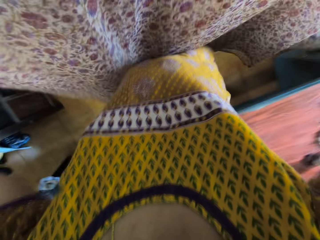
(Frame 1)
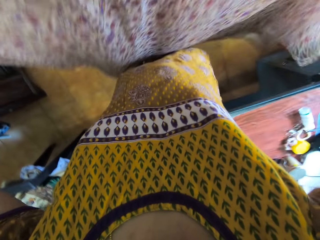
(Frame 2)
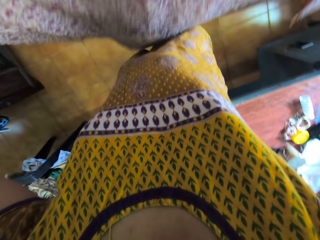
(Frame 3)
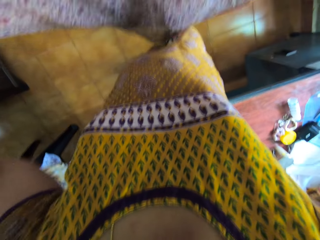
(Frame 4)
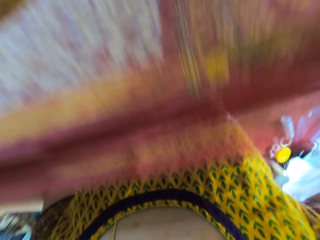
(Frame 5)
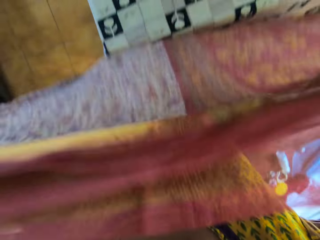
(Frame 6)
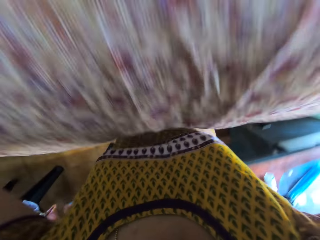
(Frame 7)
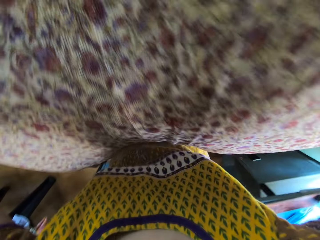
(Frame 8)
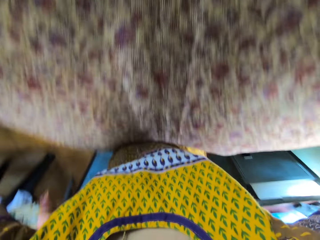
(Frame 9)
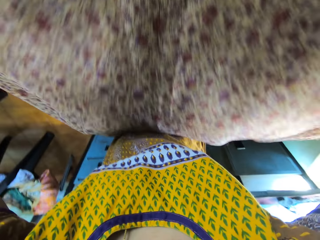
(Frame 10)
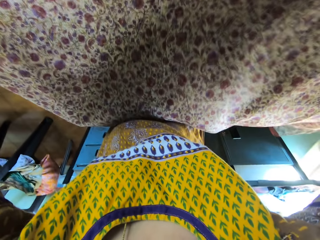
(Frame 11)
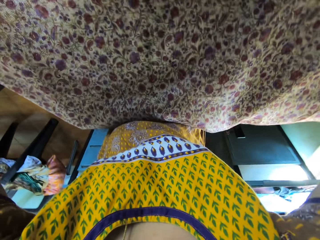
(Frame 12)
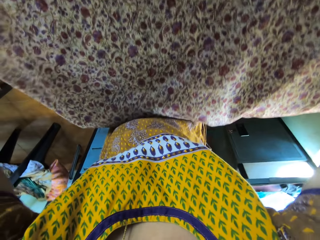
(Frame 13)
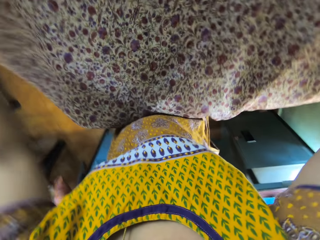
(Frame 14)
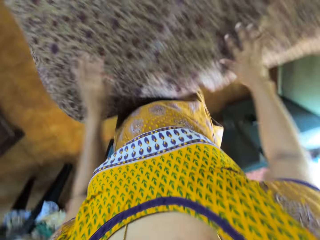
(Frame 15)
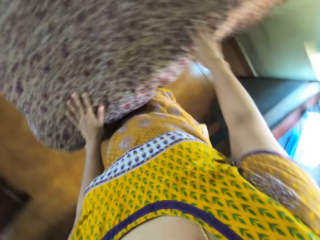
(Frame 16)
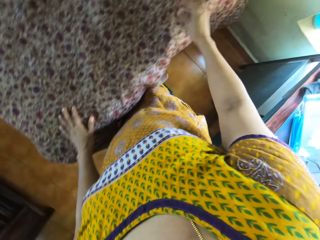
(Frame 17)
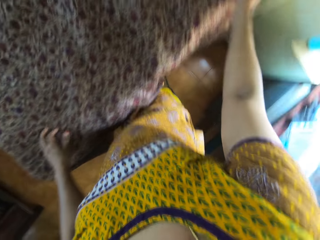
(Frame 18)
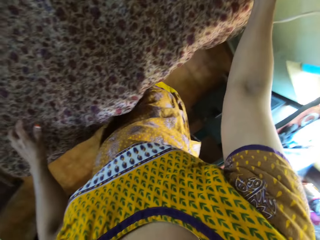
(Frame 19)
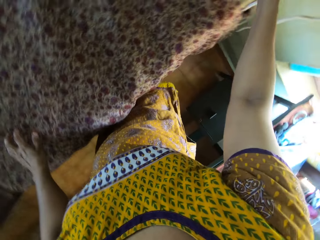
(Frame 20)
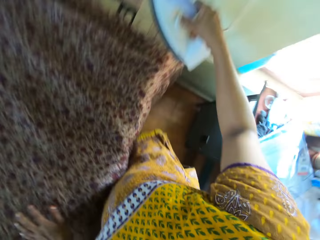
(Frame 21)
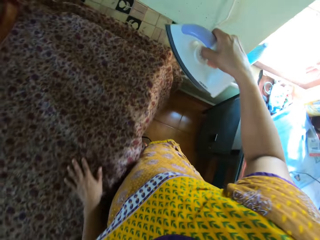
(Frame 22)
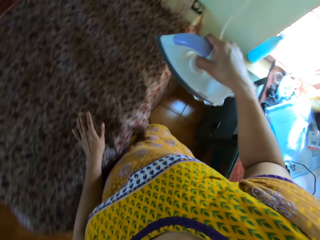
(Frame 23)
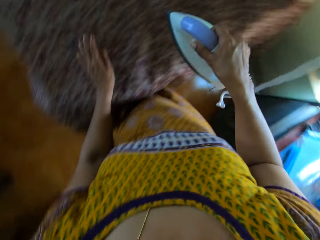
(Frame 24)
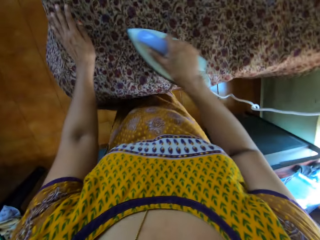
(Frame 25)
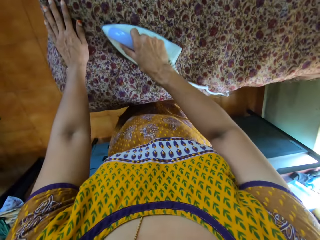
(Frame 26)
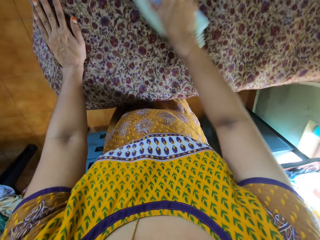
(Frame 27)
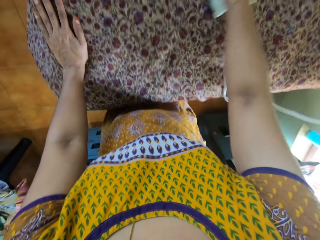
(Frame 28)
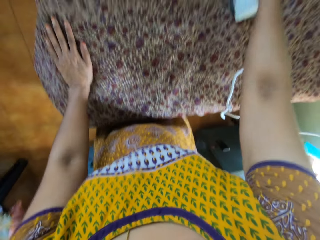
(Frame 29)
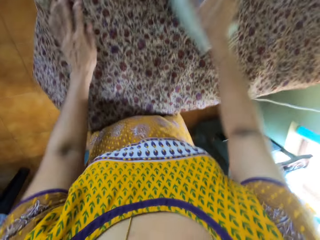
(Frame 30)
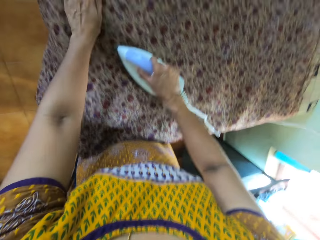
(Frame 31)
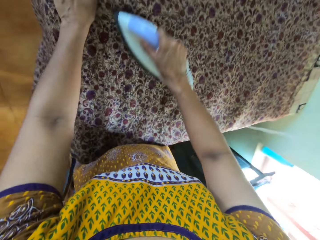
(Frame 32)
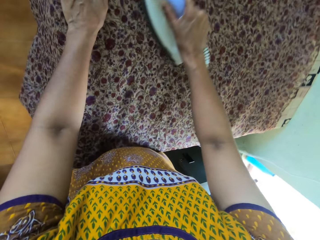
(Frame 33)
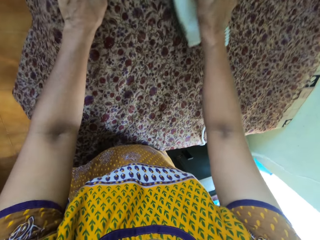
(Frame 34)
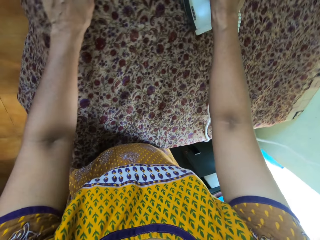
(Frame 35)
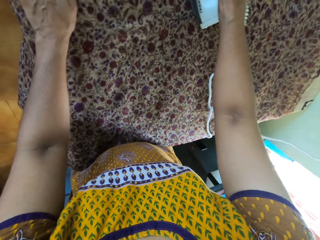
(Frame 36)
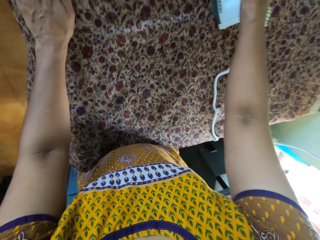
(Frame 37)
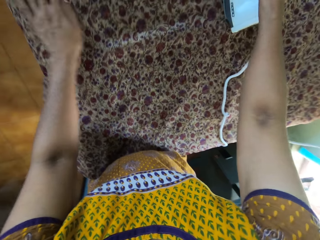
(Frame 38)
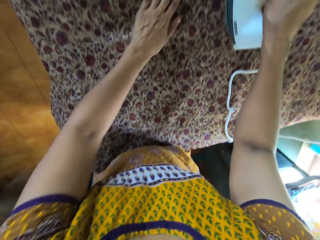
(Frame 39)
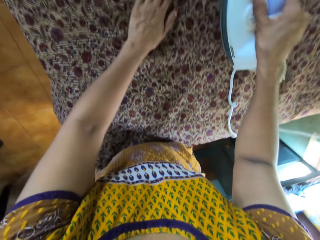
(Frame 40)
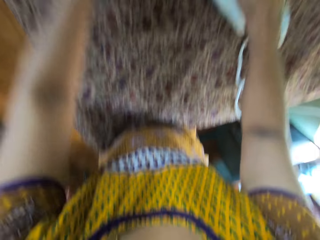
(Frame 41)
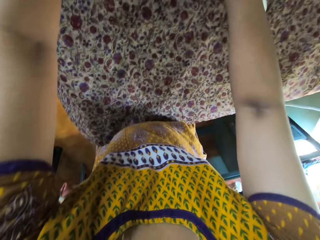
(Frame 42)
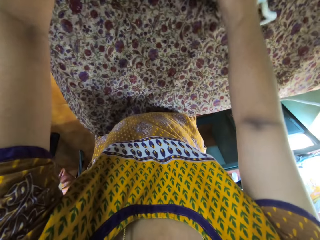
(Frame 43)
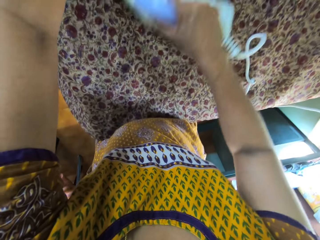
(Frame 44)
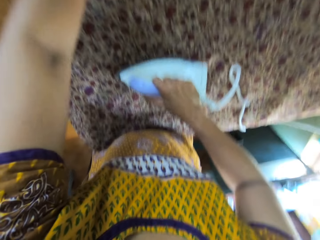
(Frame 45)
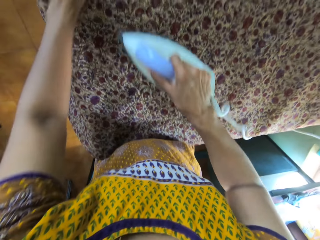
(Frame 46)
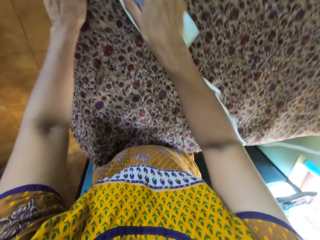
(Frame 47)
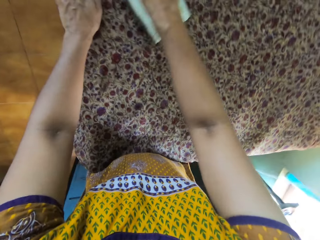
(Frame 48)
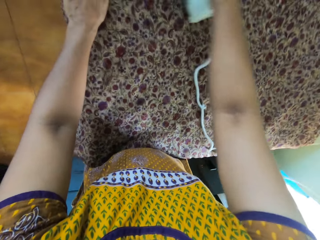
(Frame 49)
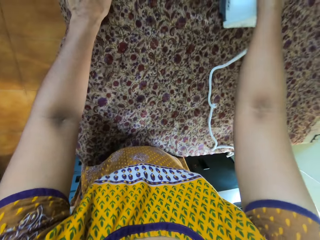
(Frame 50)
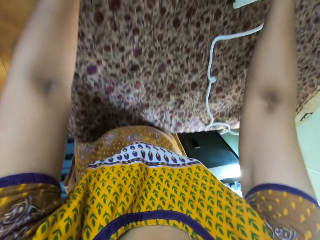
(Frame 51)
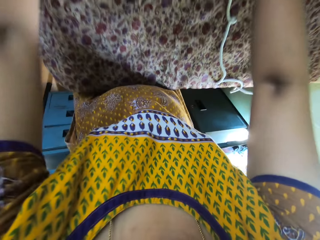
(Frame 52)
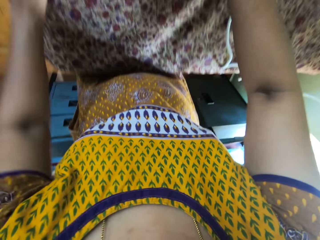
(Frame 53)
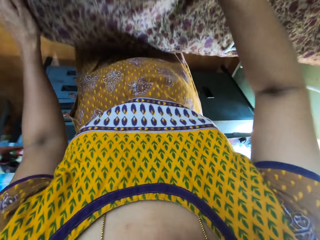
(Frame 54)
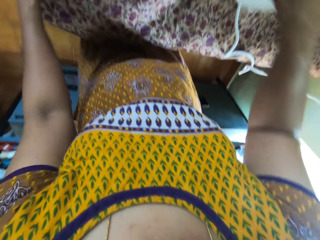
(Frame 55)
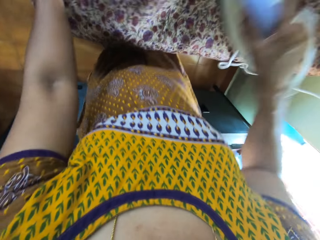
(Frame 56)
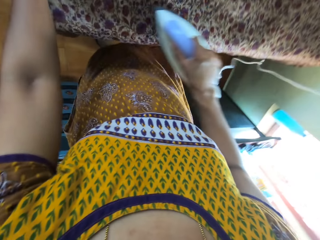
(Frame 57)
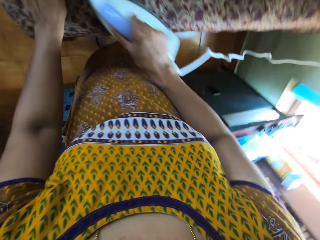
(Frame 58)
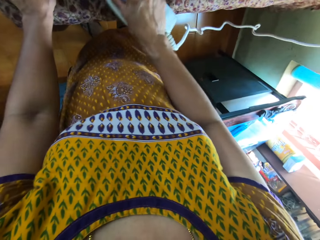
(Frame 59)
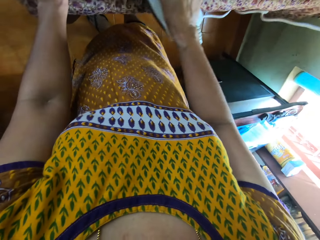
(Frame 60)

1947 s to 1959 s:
The camera wearer places the piece of cloth in her hands on the table. She spreads the cloth. She picks the pressing iron from the table with her right hand. She irons the piece of cloth with the pressing iron in her right hand.

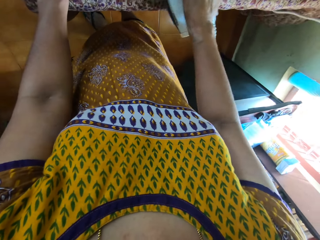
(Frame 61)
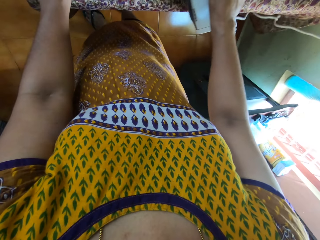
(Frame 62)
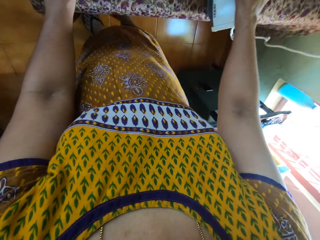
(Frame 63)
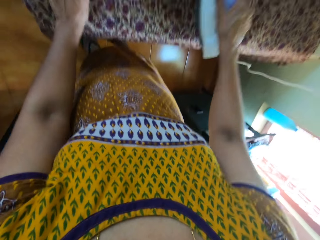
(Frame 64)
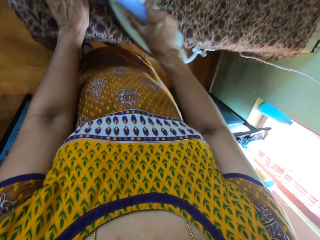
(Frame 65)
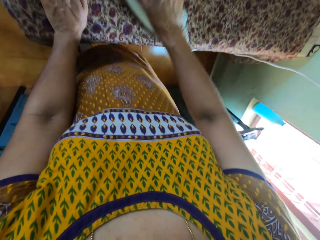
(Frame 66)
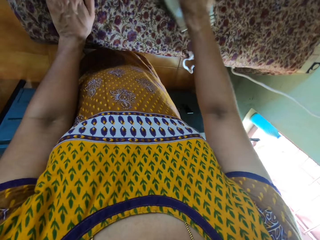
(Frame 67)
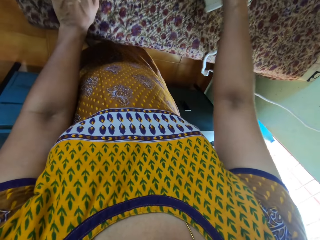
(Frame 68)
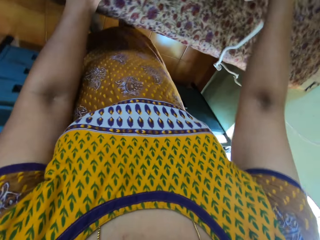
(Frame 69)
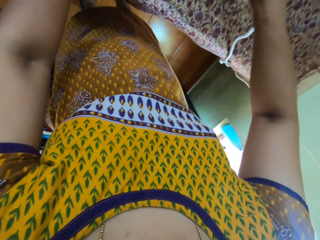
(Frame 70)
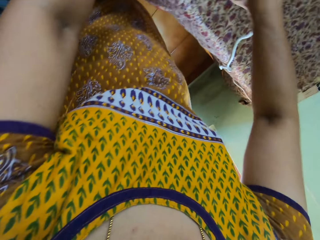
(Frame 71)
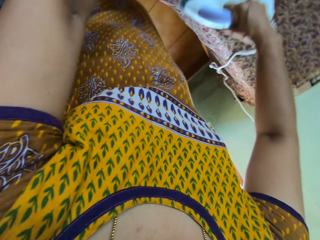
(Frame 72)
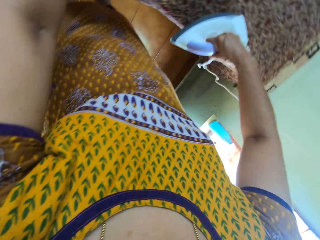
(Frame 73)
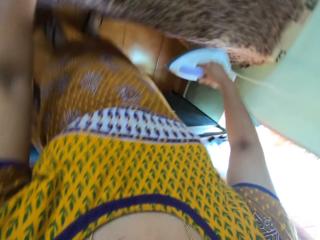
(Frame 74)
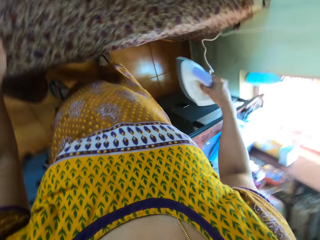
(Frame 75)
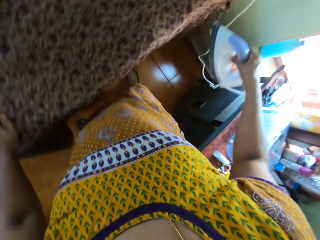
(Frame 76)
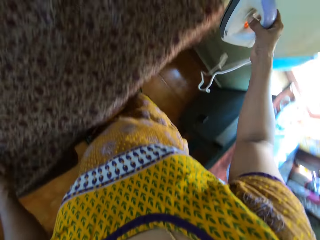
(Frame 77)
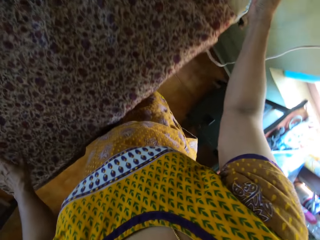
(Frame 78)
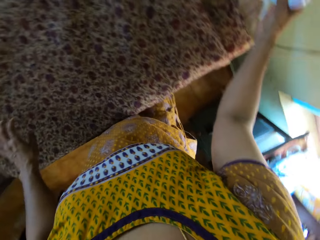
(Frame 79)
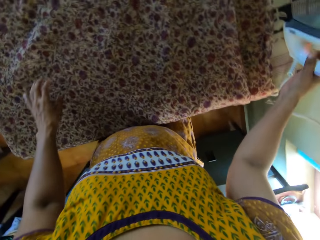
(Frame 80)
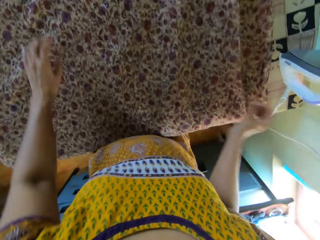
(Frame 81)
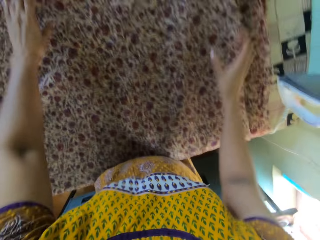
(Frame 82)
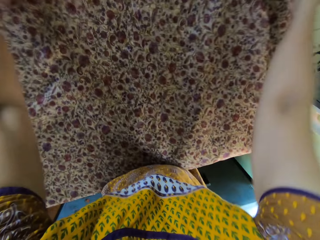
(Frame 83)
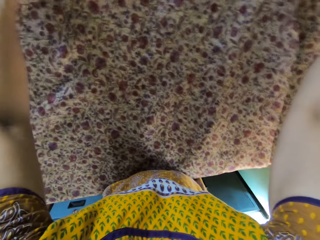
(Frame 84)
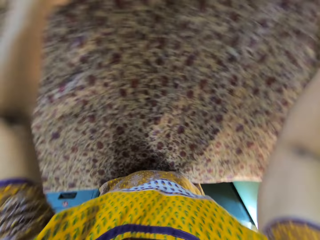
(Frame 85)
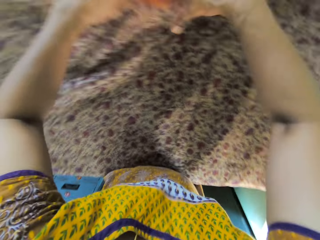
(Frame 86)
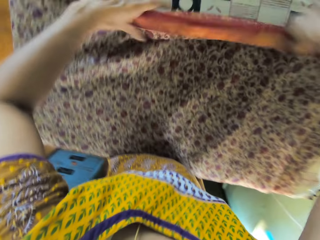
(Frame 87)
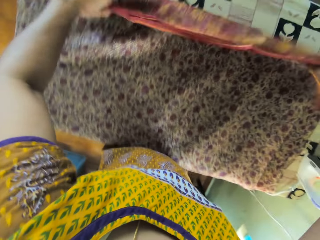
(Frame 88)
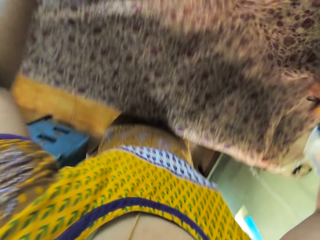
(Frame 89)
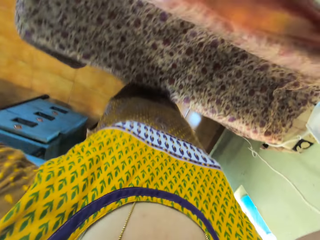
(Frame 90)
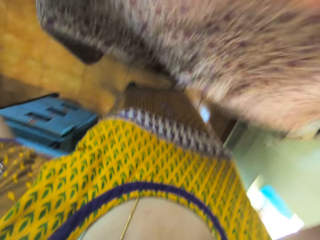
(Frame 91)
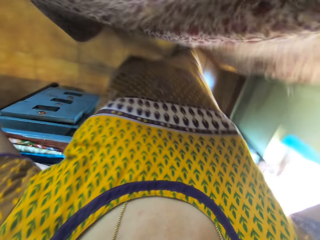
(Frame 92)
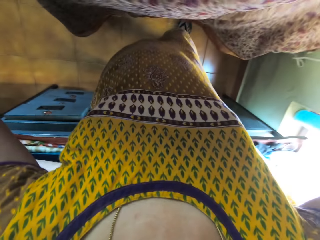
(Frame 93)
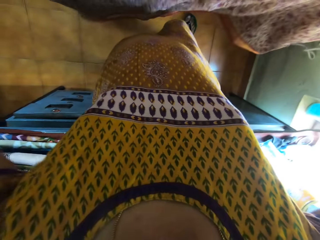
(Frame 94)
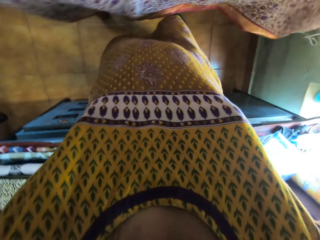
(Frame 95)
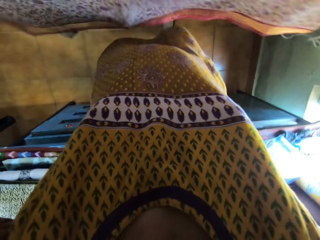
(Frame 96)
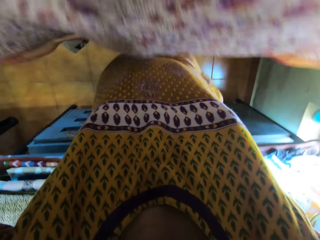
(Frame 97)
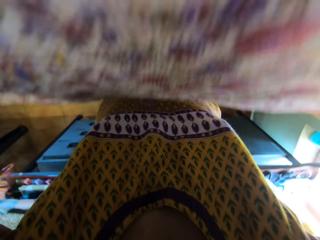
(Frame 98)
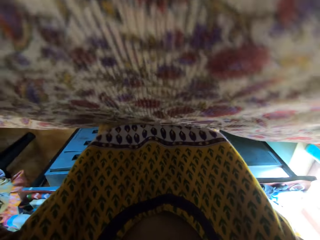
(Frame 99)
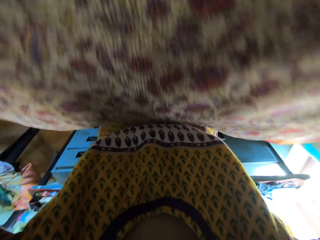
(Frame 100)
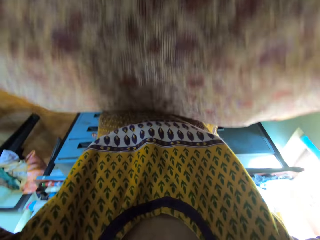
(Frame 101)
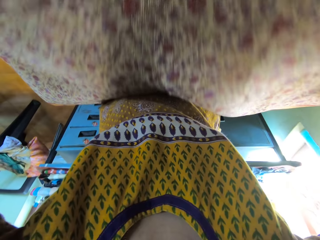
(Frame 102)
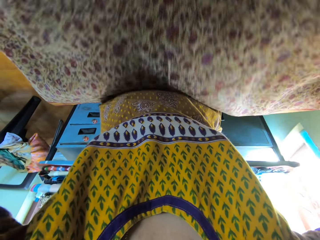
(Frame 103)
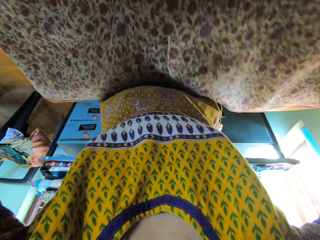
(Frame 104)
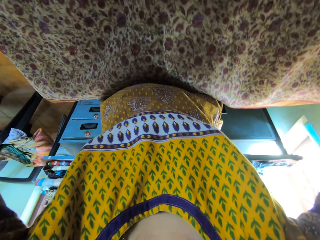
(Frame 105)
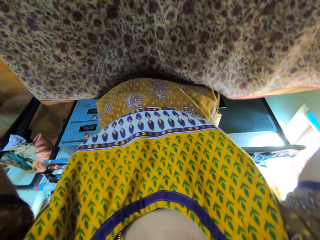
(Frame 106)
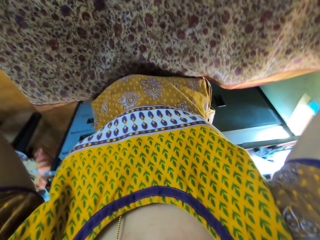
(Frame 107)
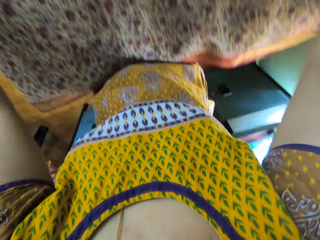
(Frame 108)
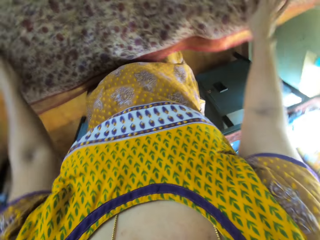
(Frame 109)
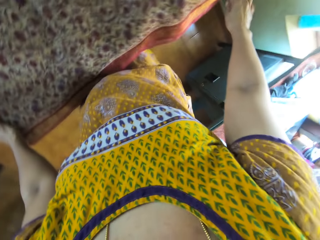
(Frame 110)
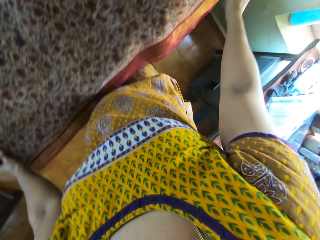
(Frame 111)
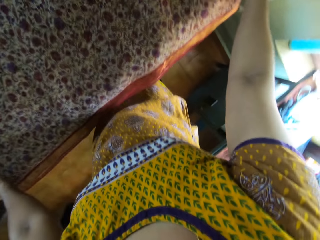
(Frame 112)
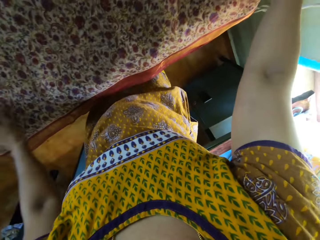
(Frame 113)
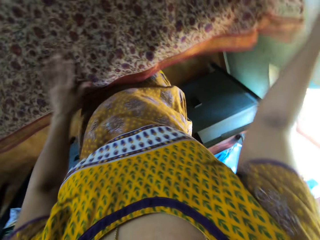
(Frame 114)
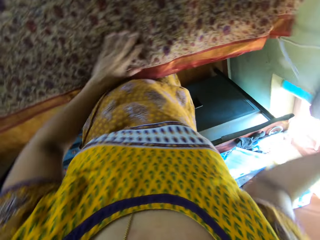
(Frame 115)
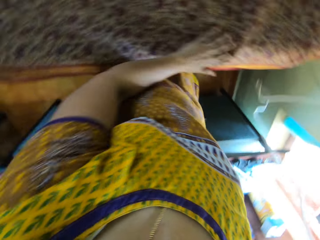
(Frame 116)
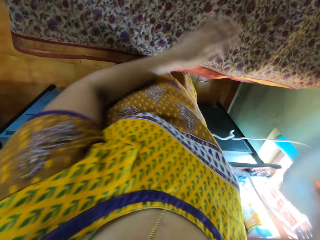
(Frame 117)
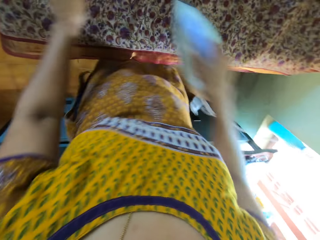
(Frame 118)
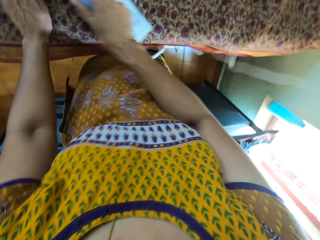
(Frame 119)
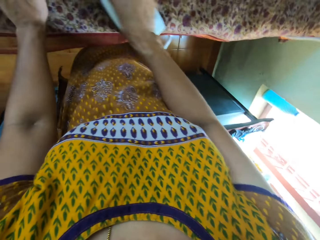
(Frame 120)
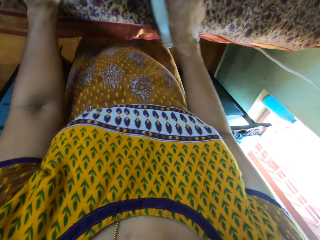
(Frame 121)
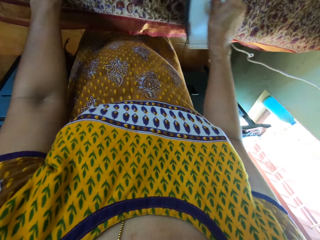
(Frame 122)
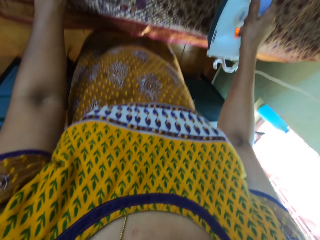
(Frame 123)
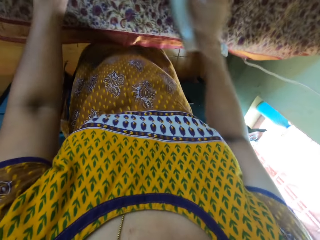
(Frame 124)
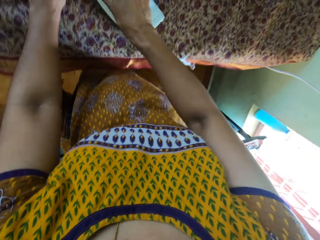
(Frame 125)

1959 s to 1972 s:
The camera wearer places the pressing iron in her right hand on the table. She adjusts the piece of cloth on the table with her hands. She spreads the cloth. She picks the pressing iron from the table with her right hand. She irons the piece of cloth with the pressing iron in her right hand.
